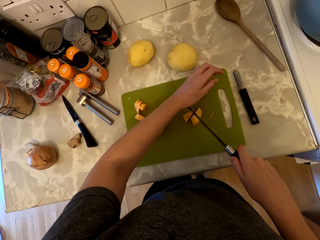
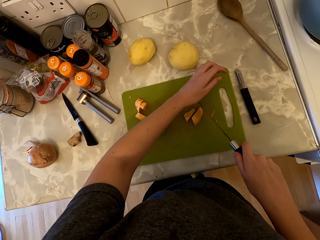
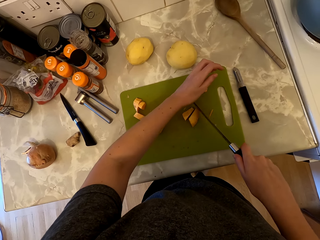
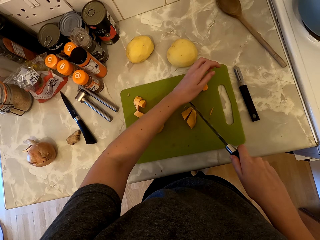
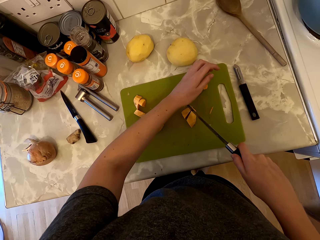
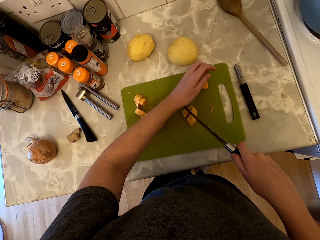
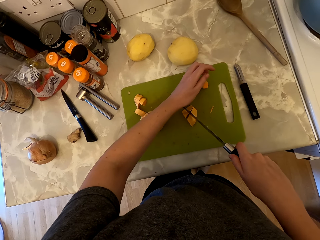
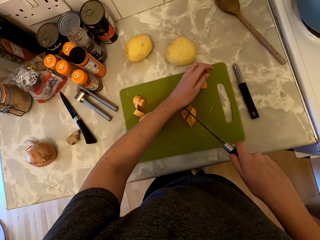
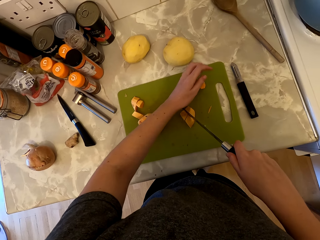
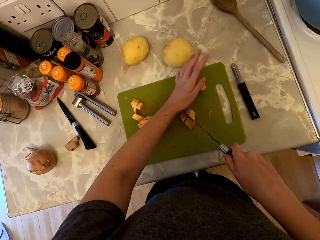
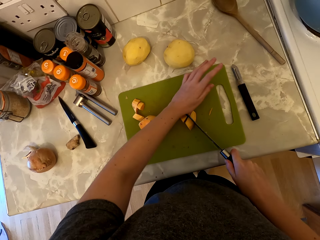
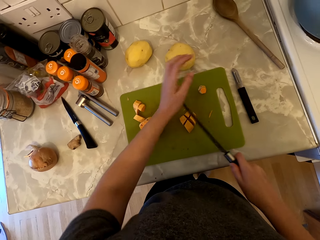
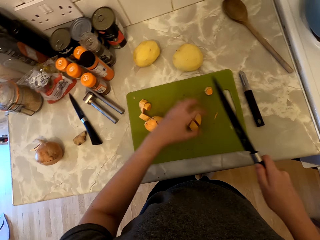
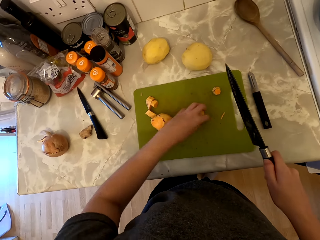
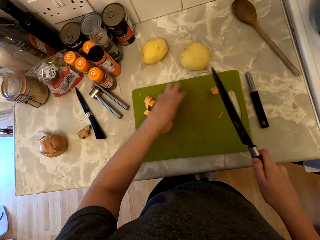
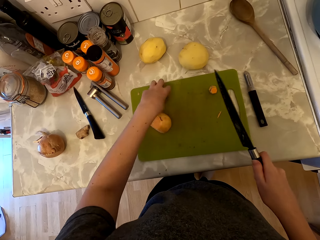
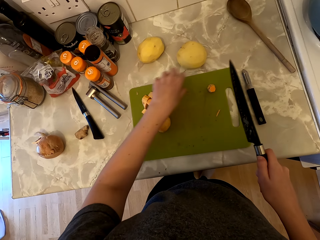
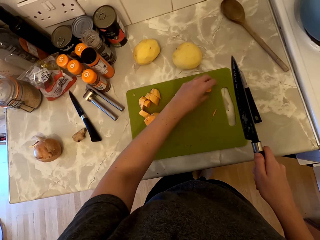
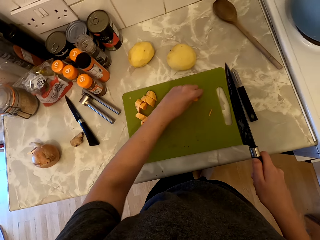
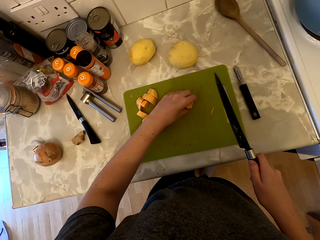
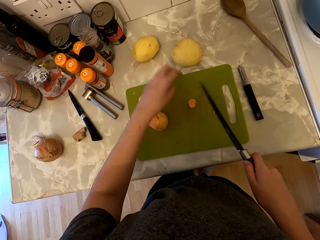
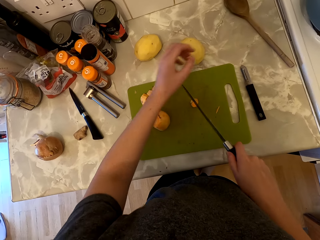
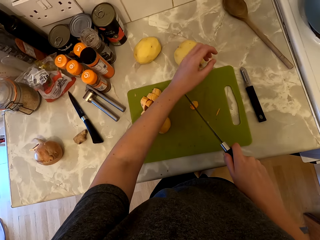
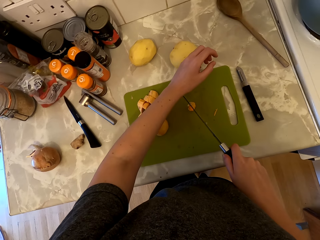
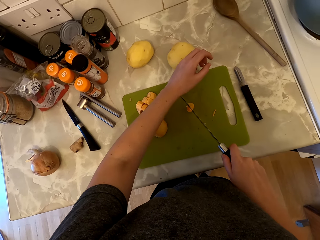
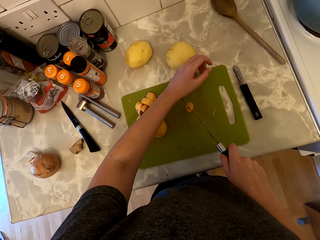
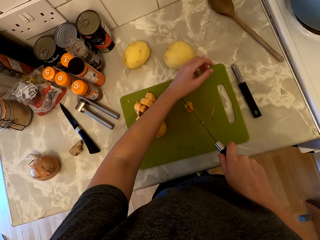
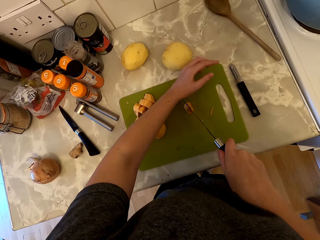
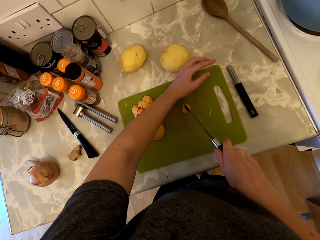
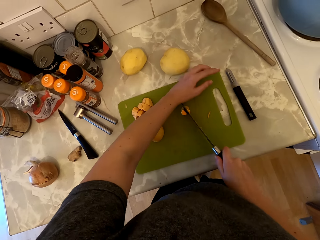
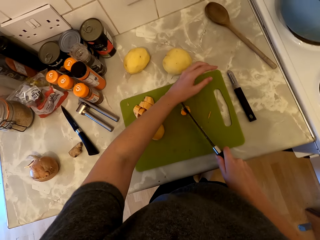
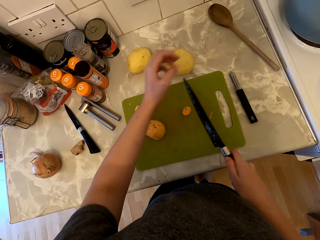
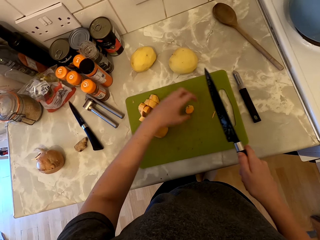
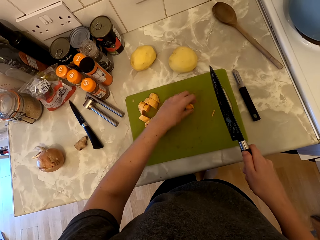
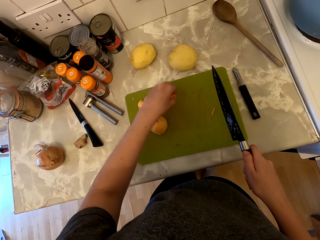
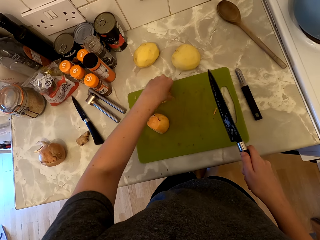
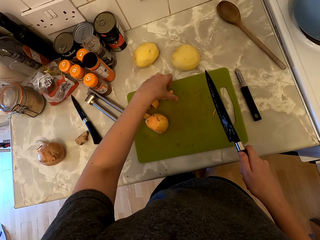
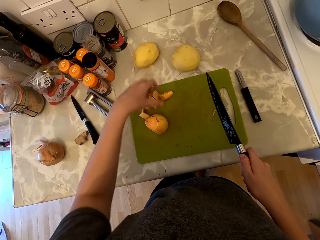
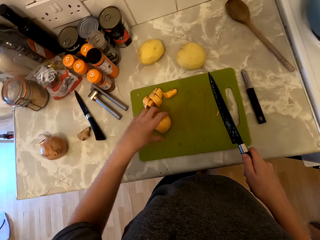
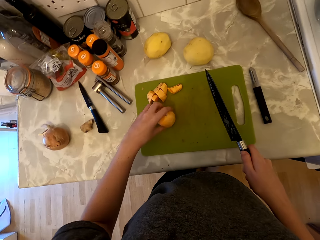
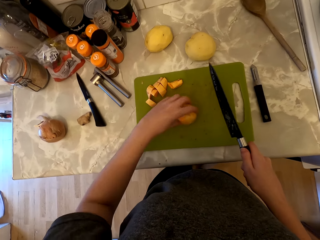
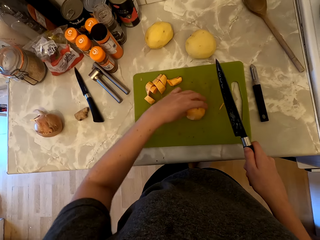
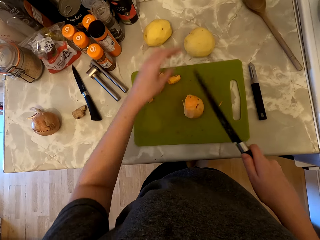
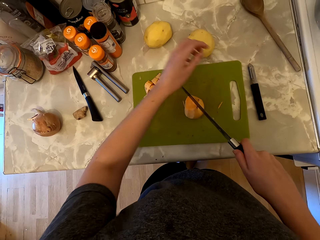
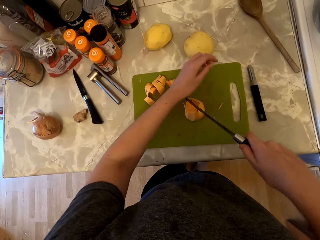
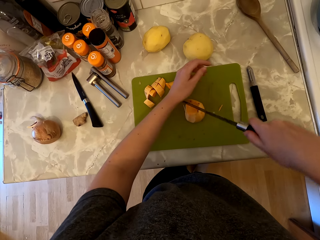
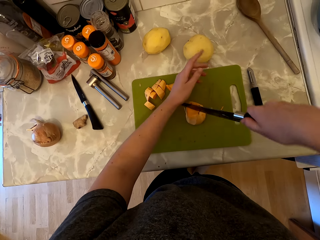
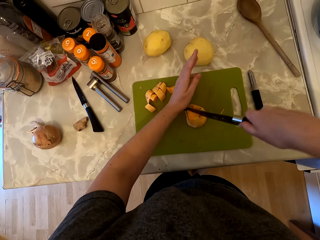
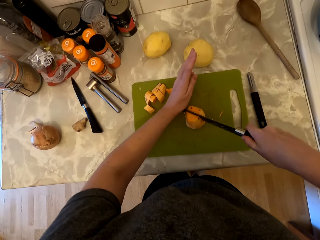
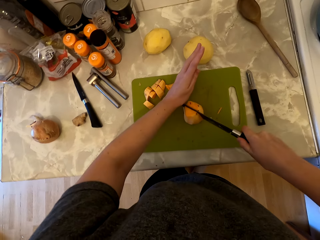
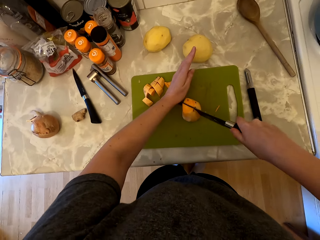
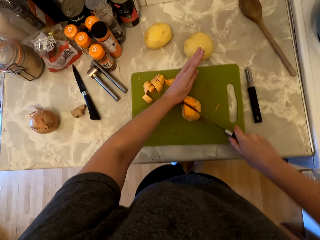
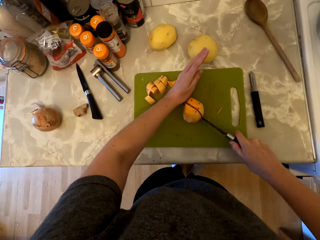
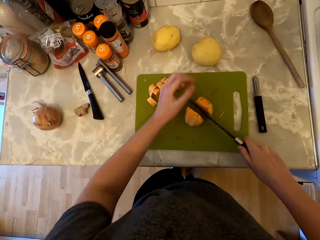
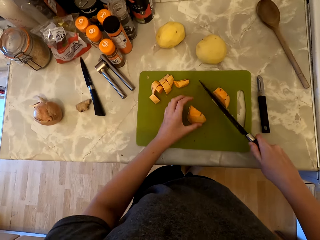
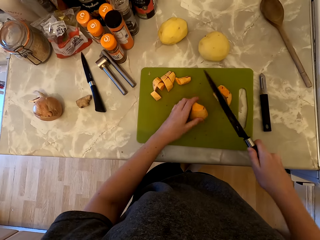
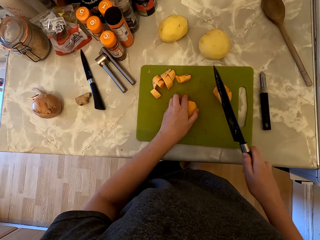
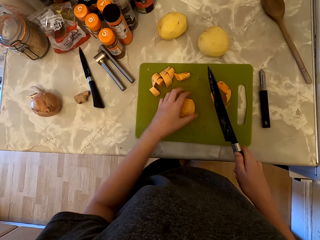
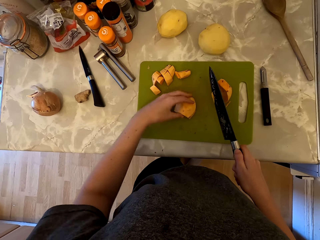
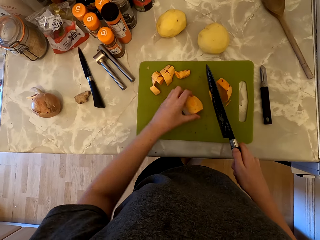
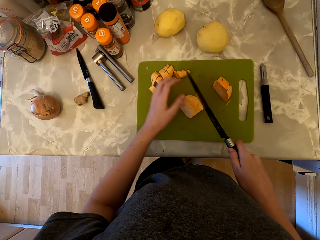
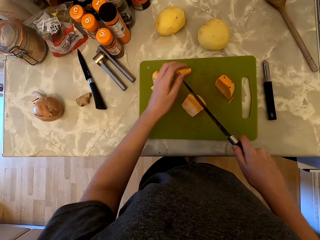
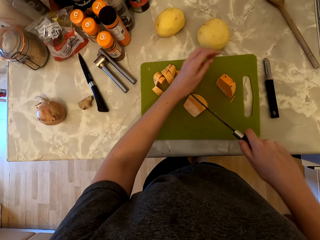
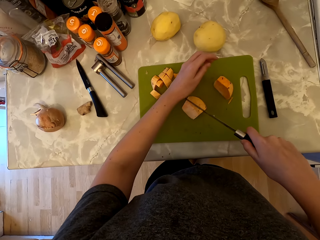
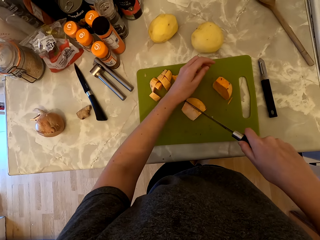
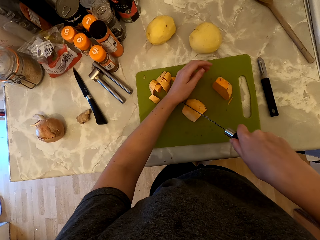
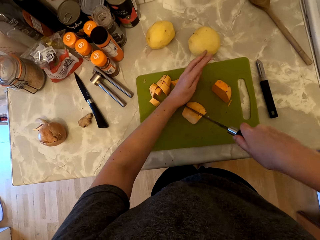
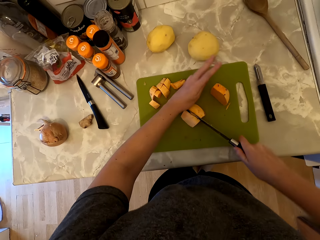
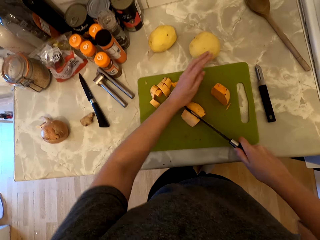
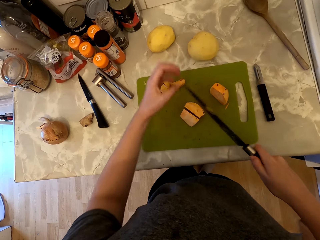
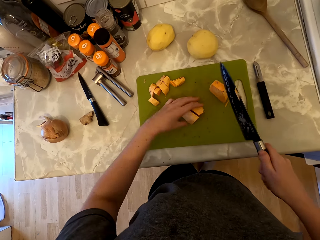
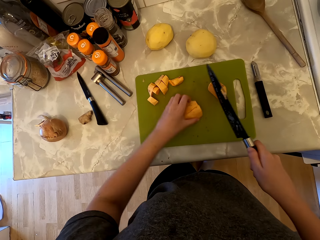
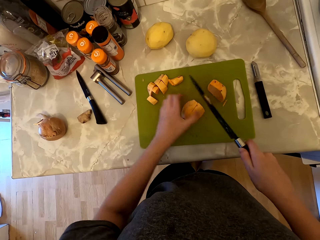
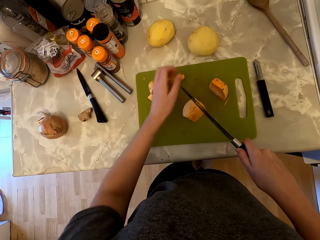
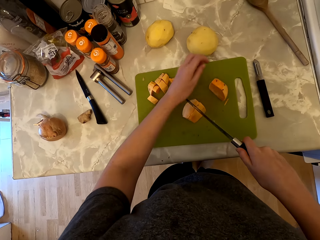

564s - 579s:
The camera wearer cuts the sweet potato into pieces. They set aside the pieces of sweet potato. They pick up the piece of the sweet potato. They hold the knife with both hands. They cut the sweet potato into pieces. They set aside the pieces of sweet potato. They pick up the sweet potato. They hold the knife with both hands. They cut the sweet potato into two. They pick up the half piece of sweet potato. They hold the knife with both hands. They cut the sweet potato into two.

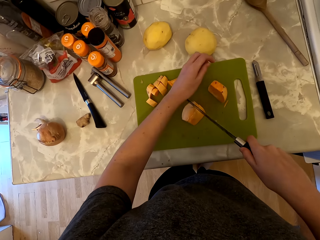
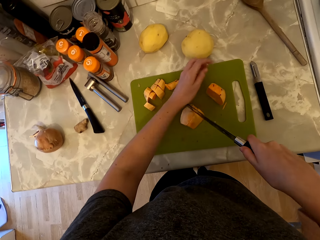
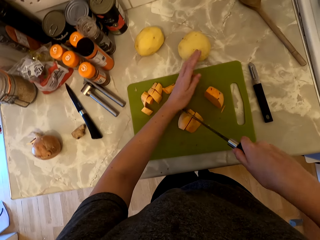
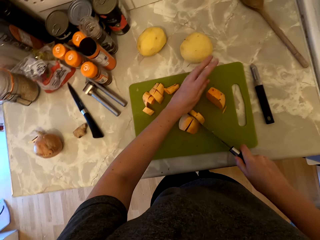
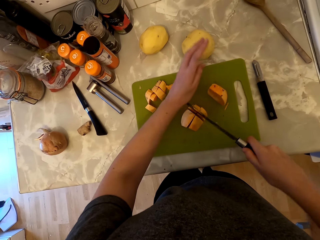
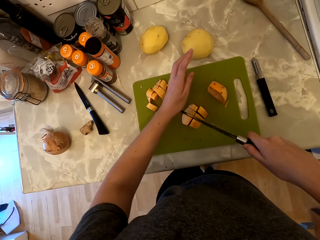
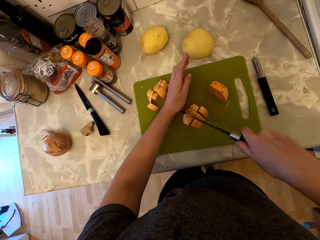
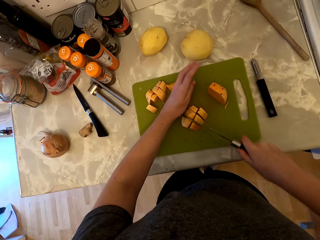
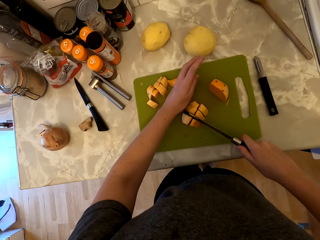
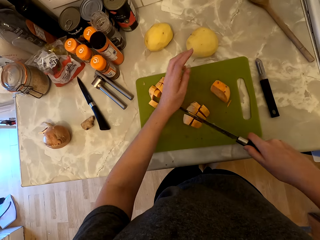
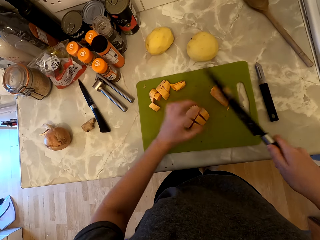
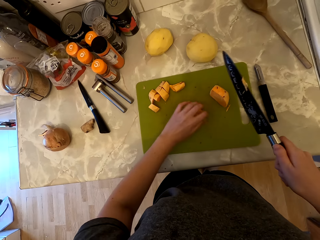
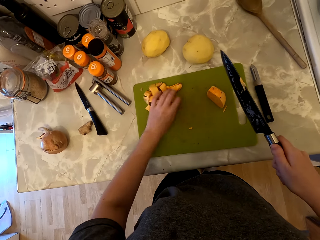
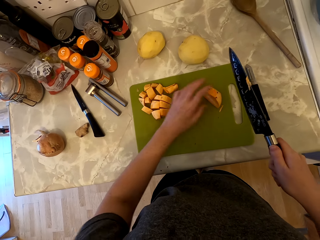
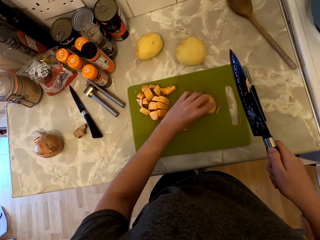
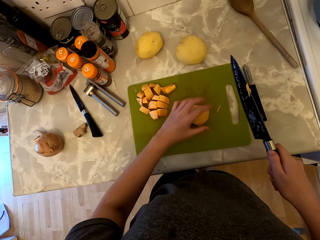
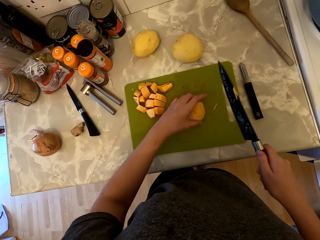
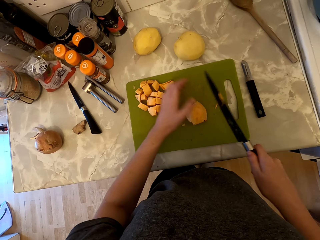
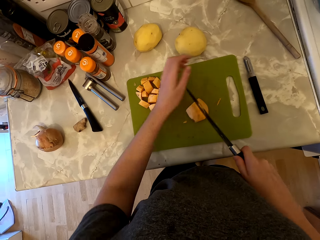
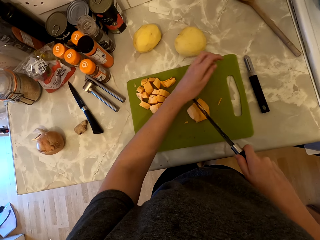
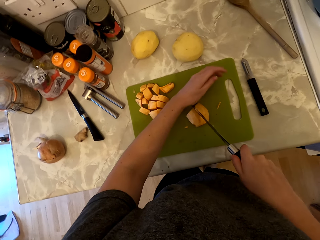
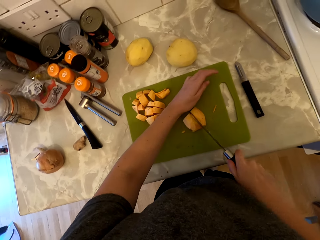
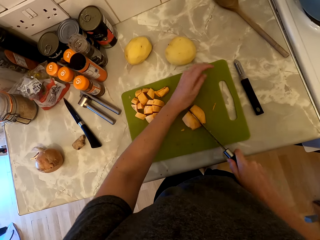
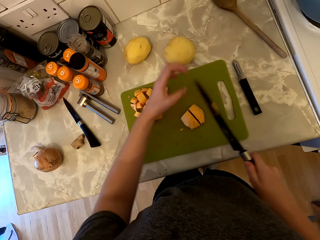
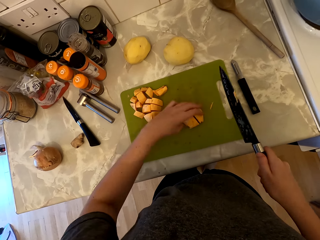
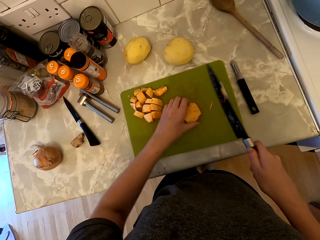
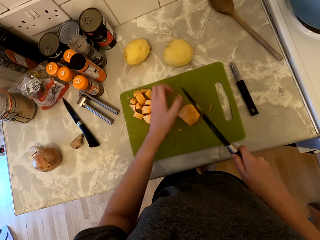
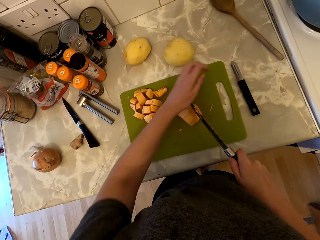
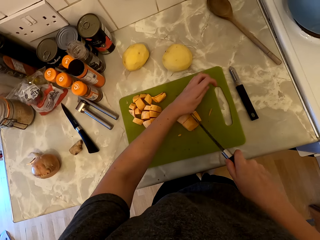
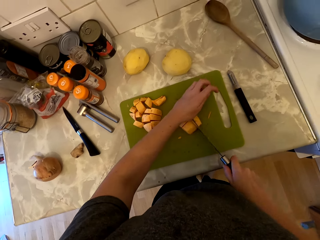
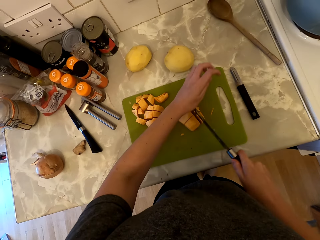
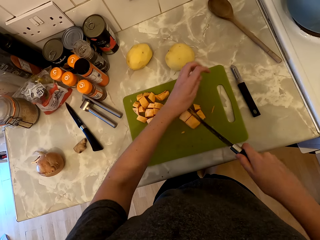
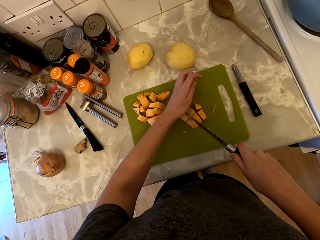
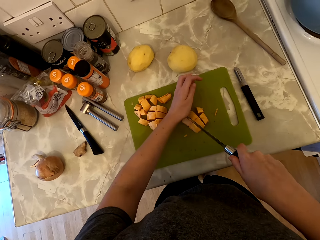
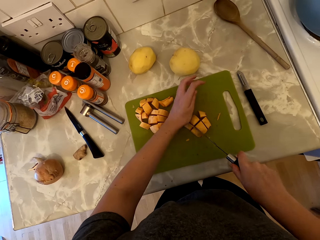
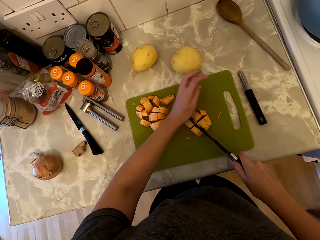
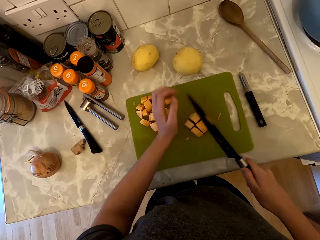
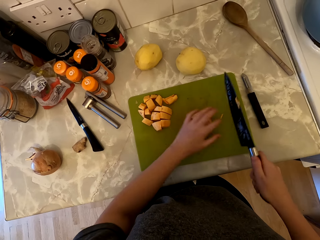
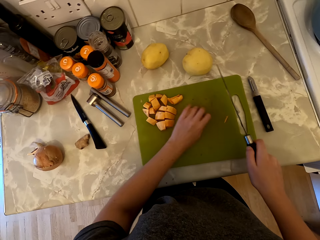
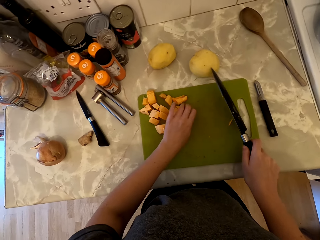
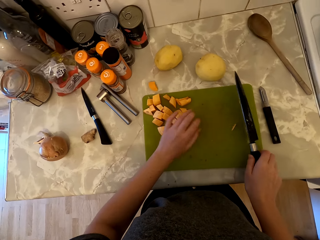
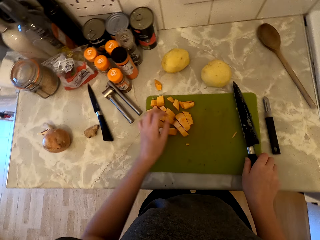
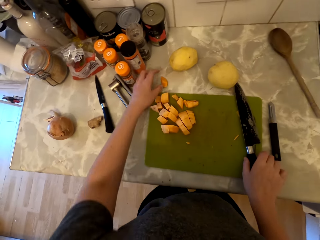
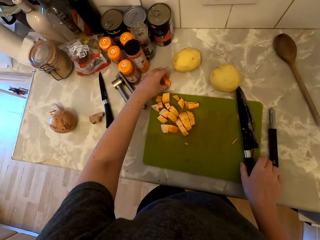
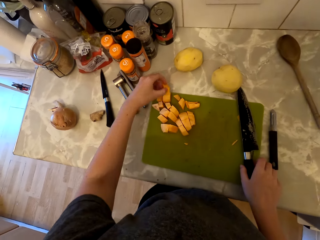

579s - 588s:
The camera wearer holds the knife with both hands. They cut the sweet potato into pieces. They set aside the pieces of sweet potato. They pick up the half piece of sweet potato. They hold the knife with both hands. They cut the sweet potato into two. They hold the knife with both hands. They cut the sweet potato into pieces. They set aside the pieces of sweet potato.
